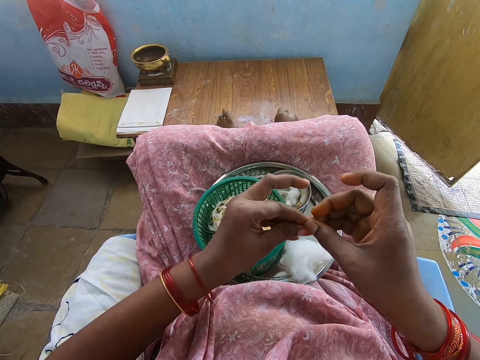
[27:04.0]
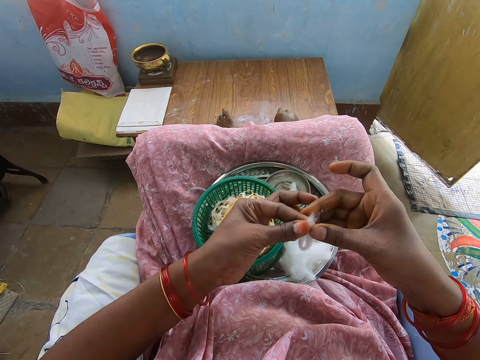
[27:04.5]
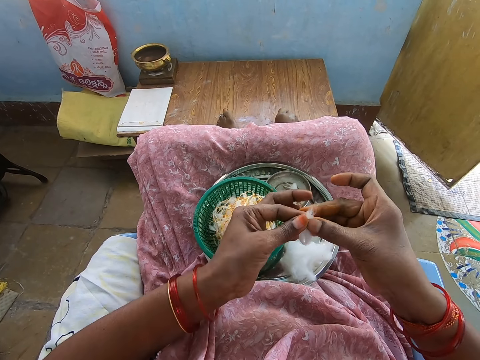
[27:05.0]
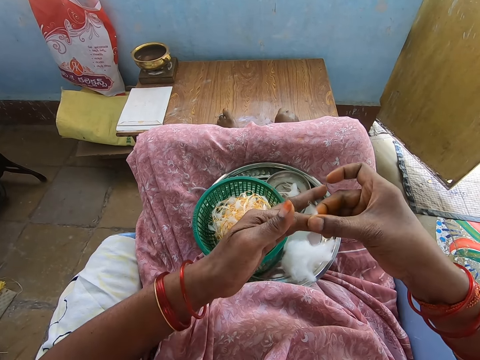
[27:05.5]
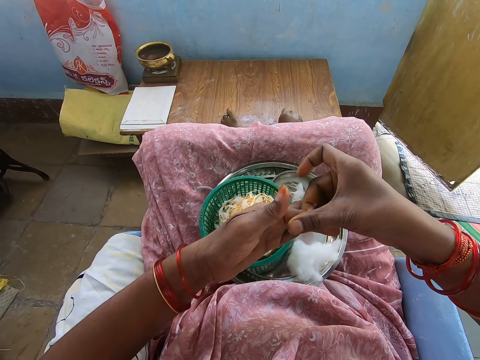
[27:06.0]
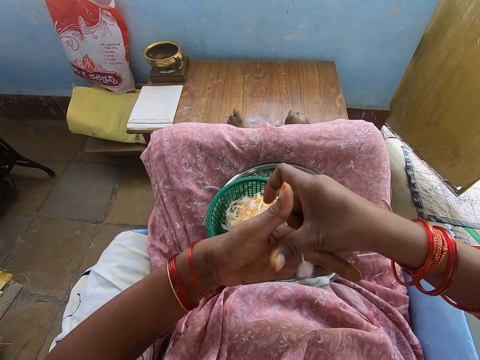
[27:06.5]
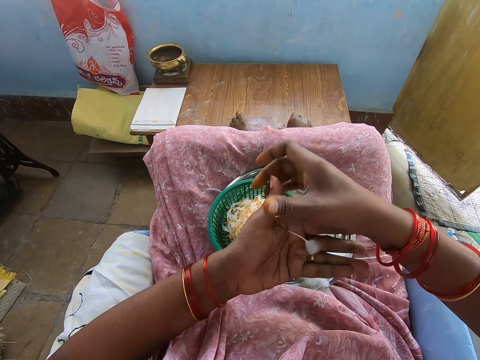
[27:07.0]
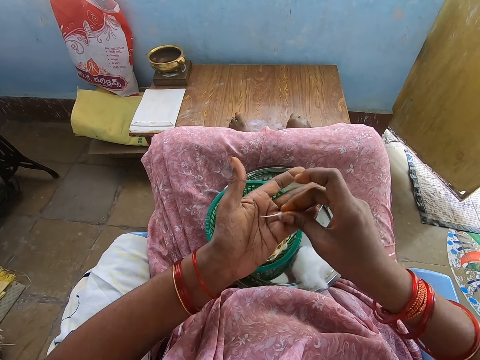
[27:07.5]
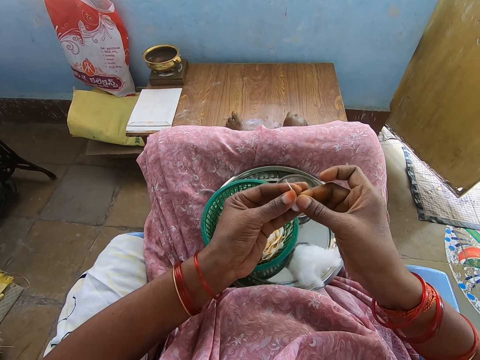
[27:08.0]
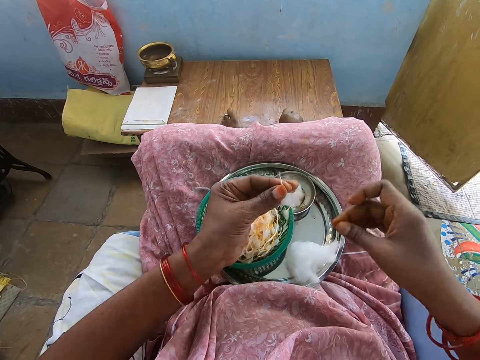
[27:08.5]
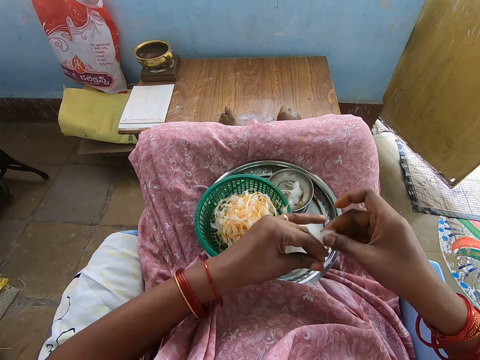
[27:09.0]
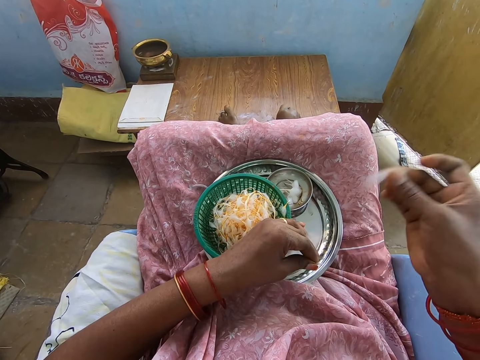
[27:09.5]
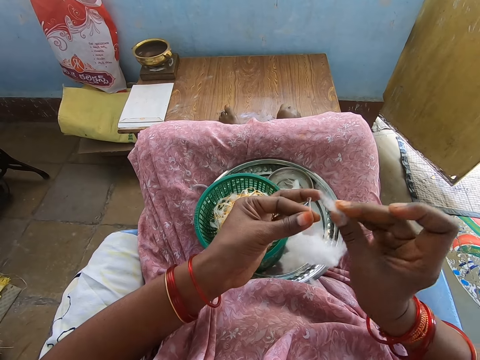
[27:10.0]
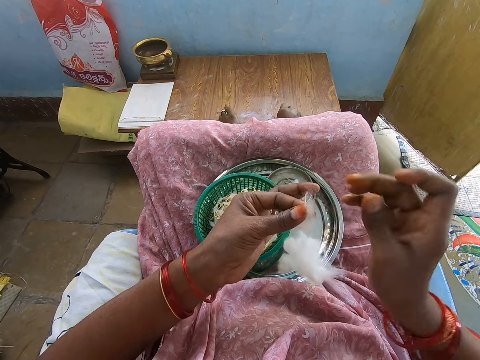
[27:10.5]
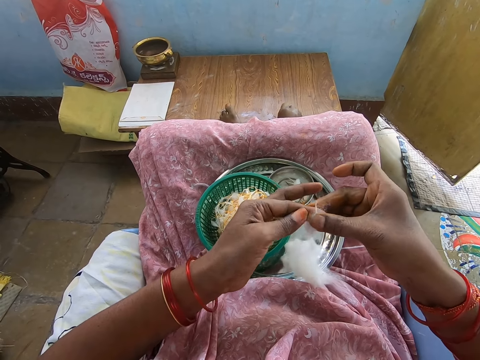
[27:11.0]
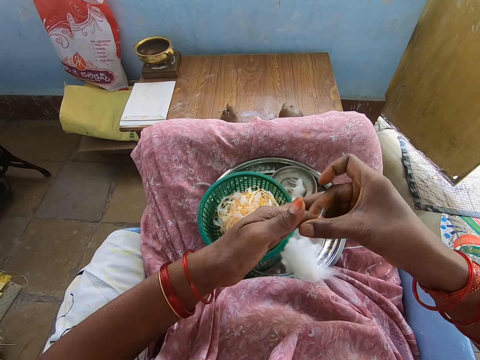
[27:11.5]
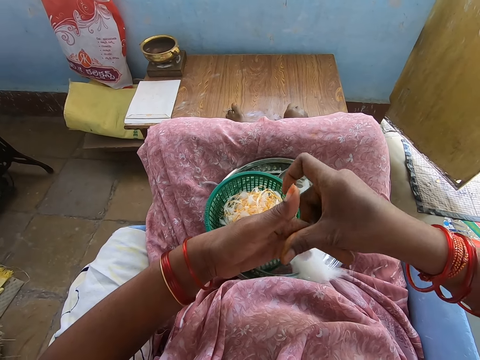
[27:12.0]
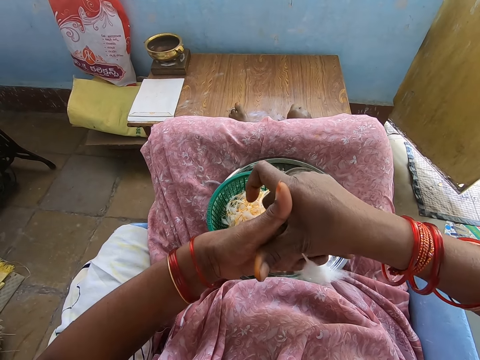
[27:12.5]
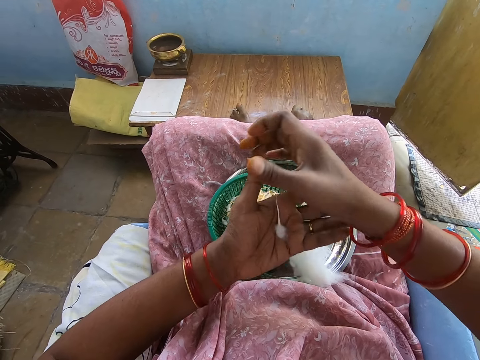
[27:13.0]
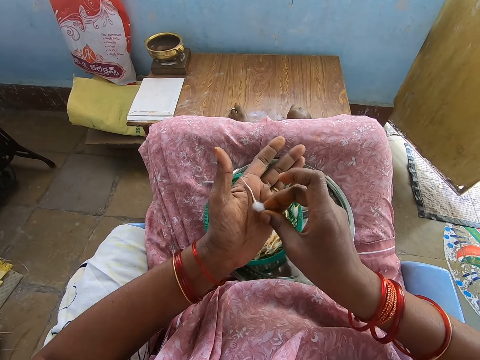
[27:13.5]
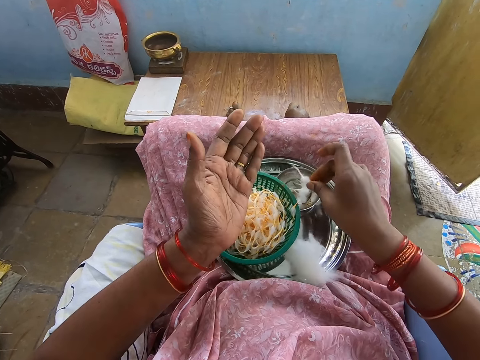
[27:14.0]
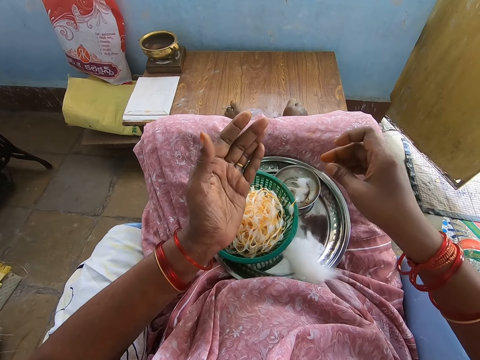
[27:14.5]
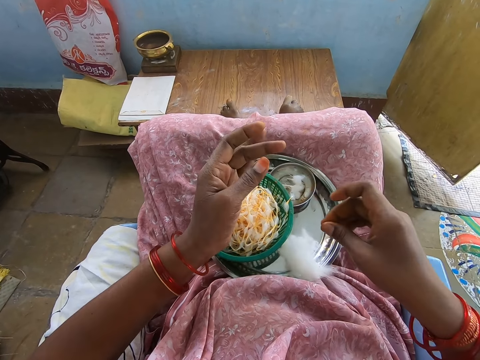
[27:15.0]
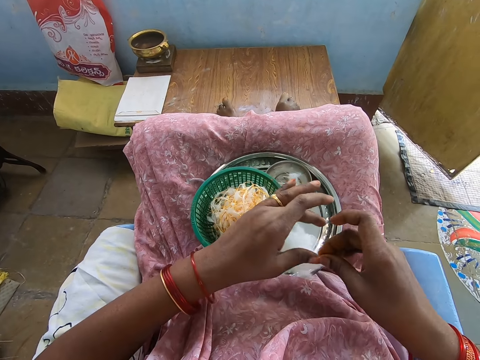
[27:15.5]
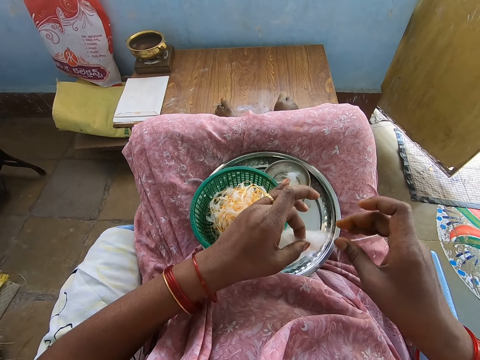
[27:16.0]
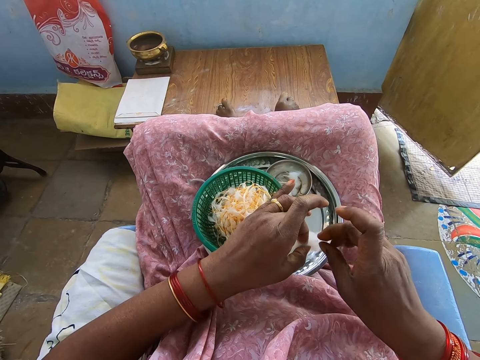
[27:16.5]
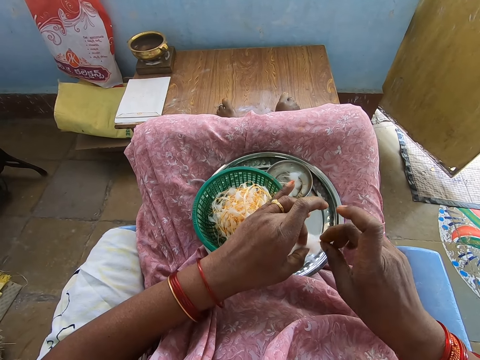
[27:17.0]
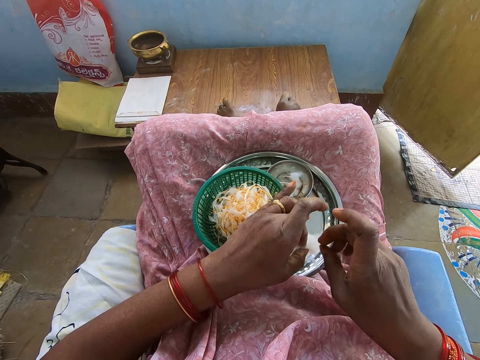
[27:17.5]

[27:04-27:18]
The camera wearer rolls the cotton with her hands. She holds the cotton with her hands. She cuts cotton from the cotton ball on the tray with her right hand. She rolls the cotton with her hands. She places the cotton in the bowl on the tray with her right hand. She picks the cotton wool on the tray with her right hand and holds the cotton wool with both hands.

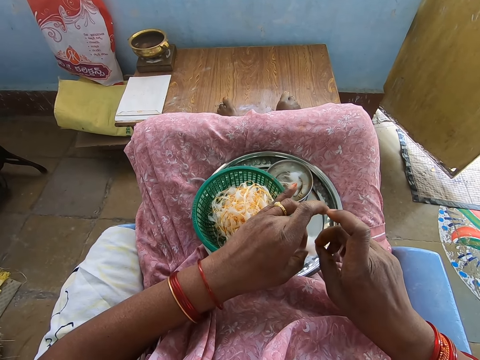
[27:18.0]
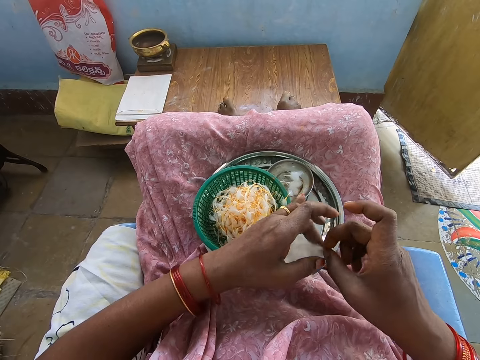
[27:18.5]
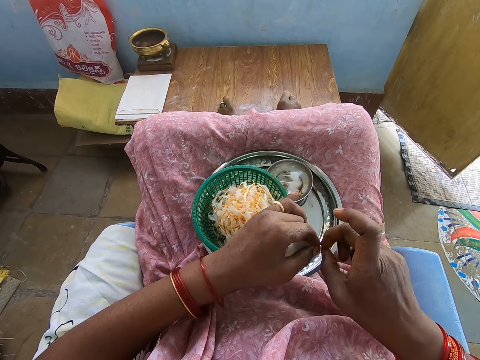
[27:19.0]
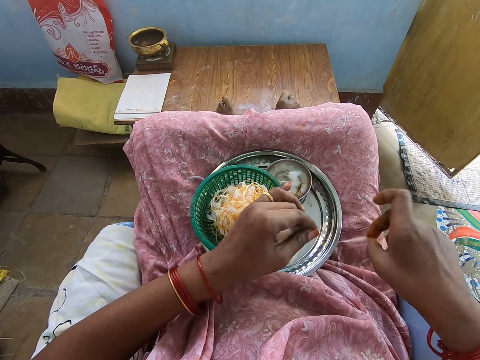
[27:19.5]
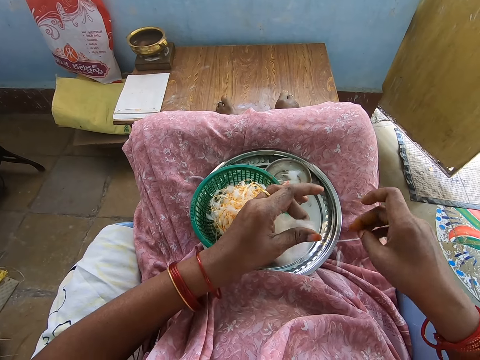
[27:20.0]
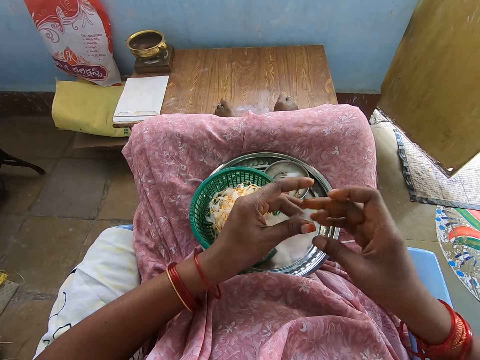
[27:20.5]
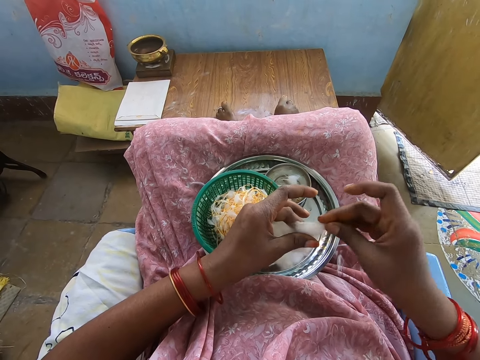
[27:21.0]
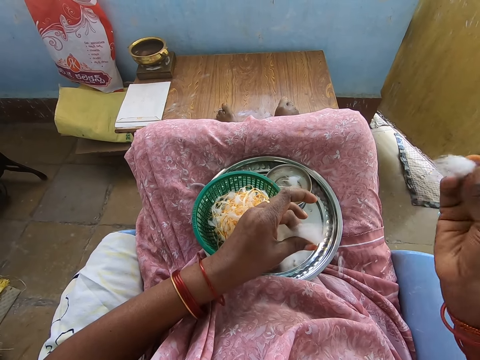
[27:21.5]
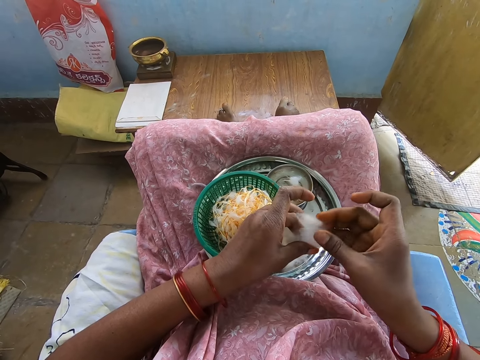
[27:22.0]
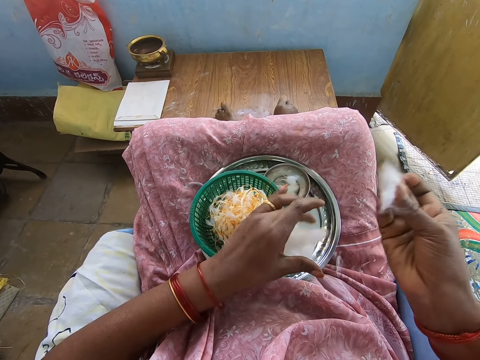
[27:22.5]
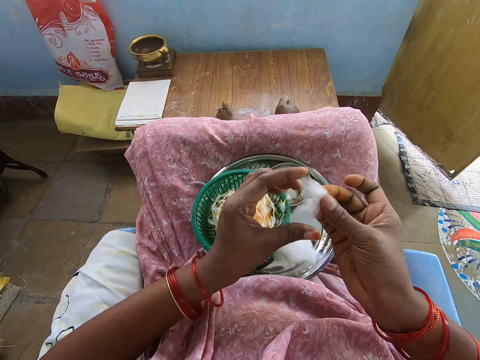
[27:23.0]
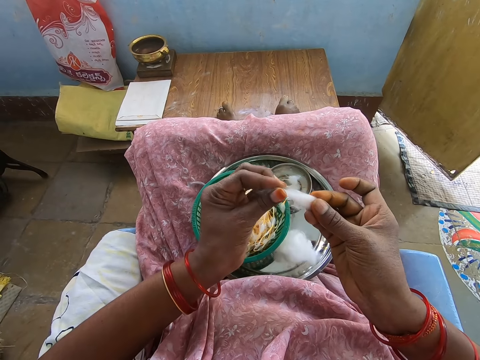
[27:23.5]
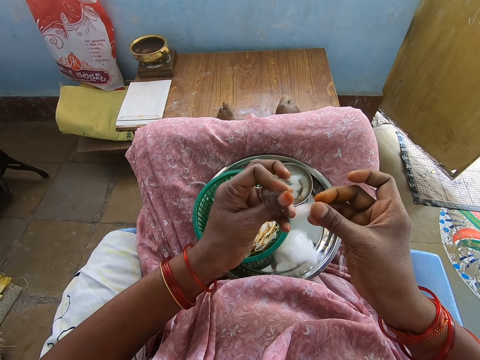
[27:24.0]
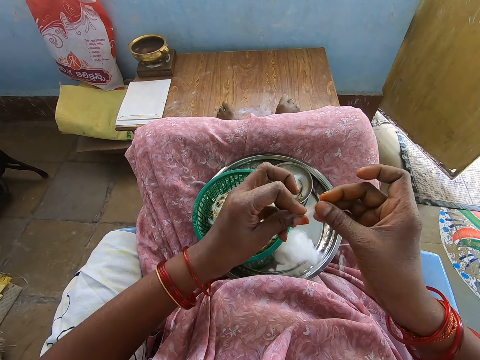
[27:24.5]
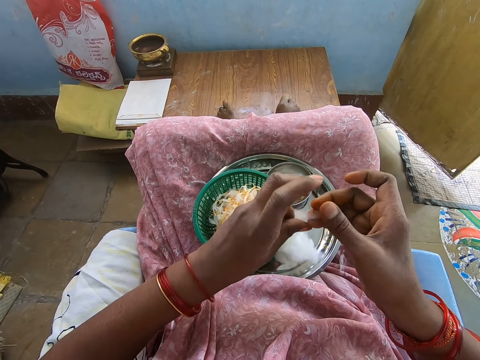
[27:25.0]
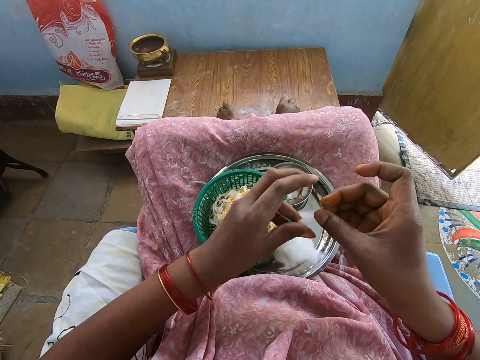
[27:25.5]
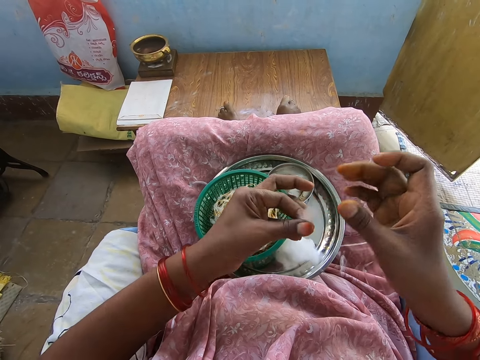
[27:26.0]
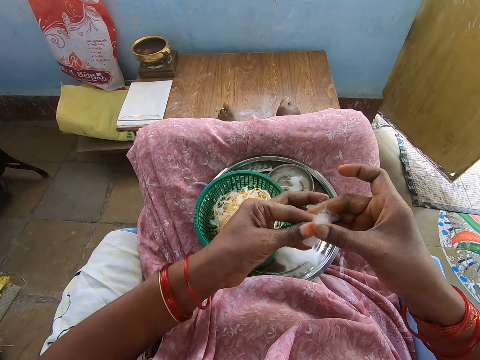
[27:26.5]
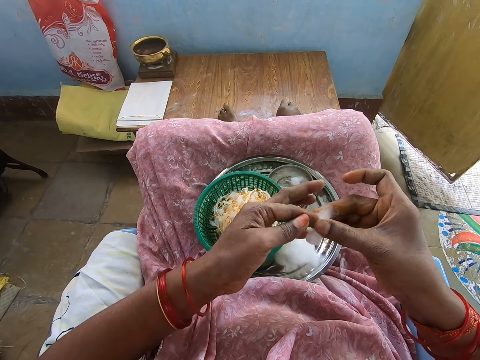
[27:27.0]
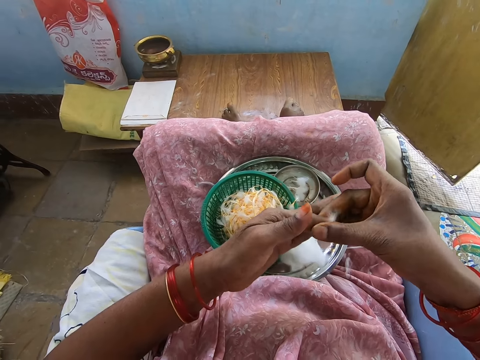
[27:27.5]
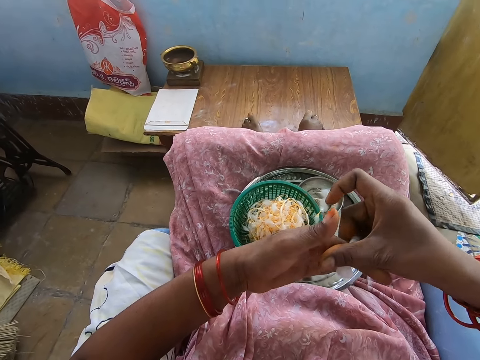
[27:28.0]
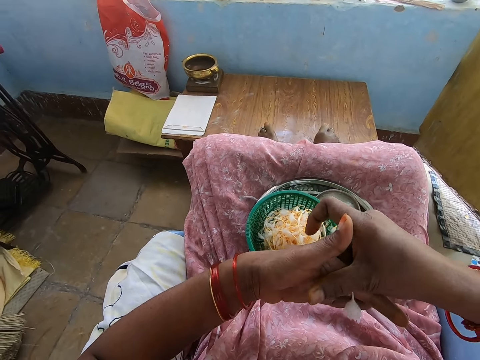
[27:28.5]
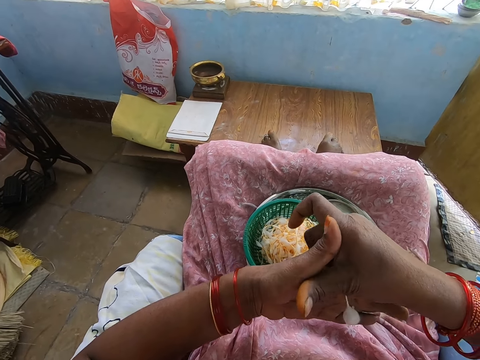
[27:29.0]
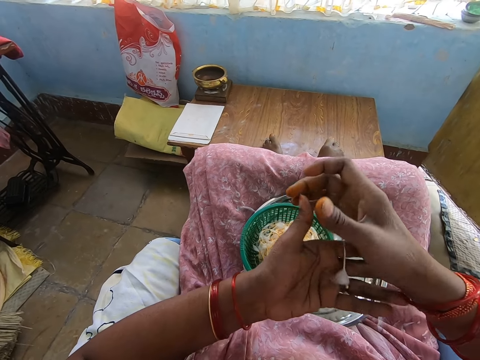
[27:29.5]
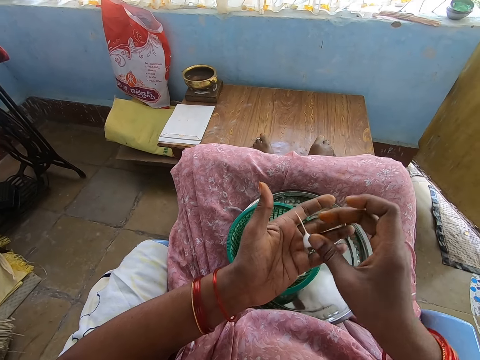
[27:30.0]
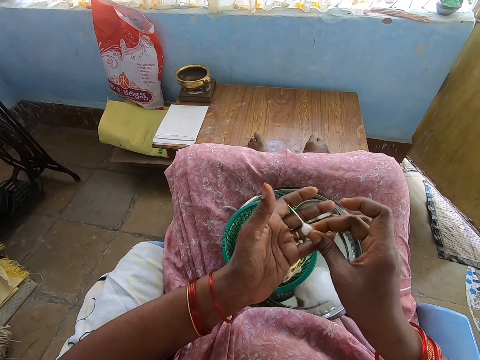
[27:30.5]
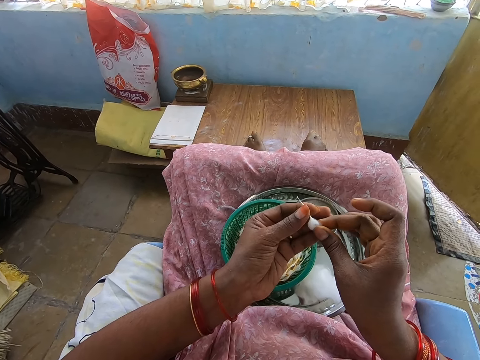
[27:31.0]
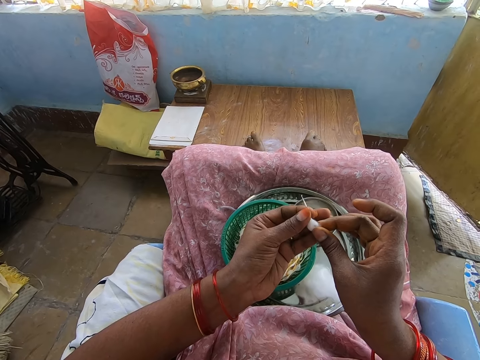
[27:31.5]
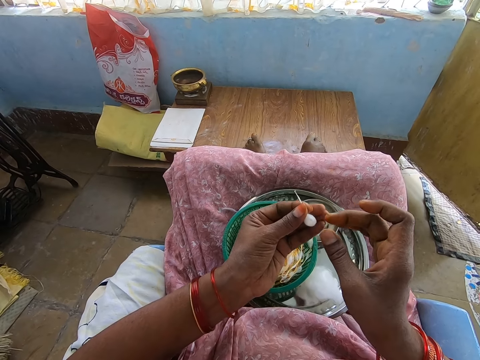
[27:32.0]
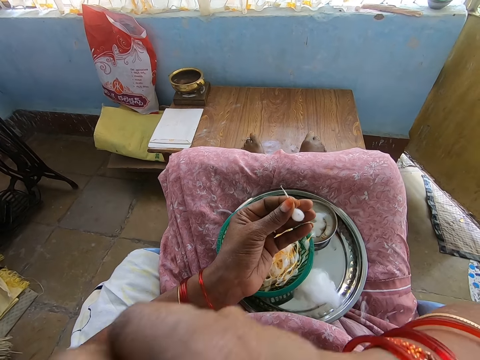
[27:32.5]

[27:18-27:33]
The camera wearer cuts a portion of the cotton wool with her right hand. She drops the portion of the cotton wool in her right hand on her thighs. She cuts a portion of the cotton wool with her right hand. She drops the cotton wool in her left hand in the tray. She shapes the cotton wool with both hands. She folds the cotton. She twists the cotton. She picks the shaped cotton wool on her left palm with her right hand. She passes the shaped cotton wool in her right hand to her left hand.
